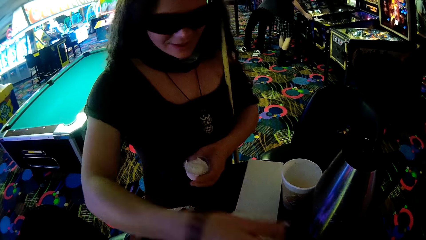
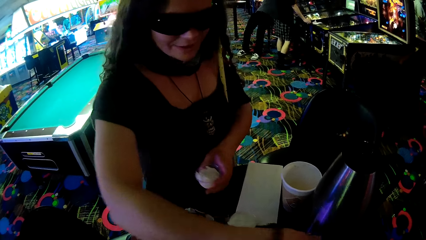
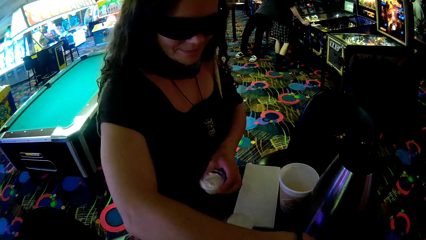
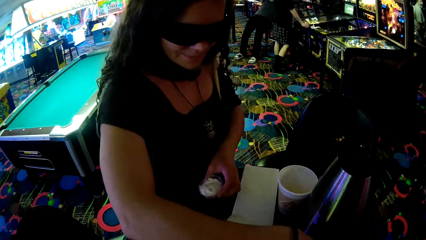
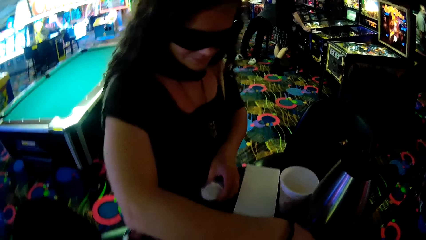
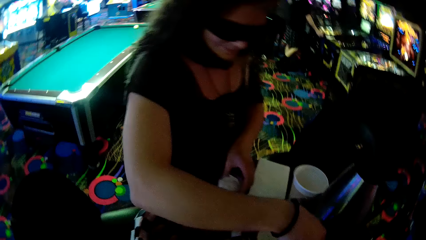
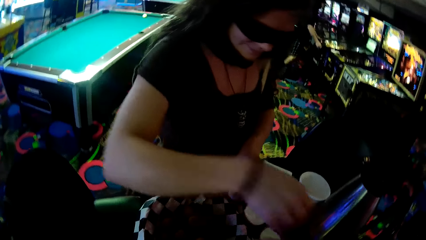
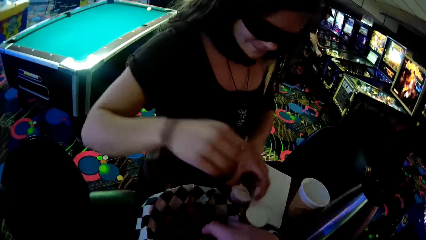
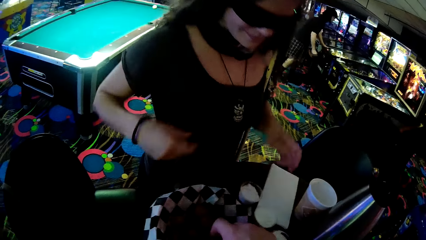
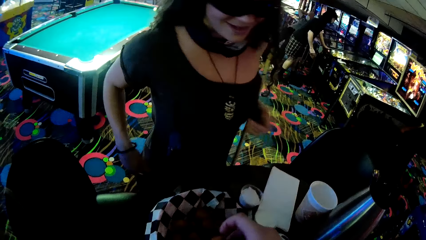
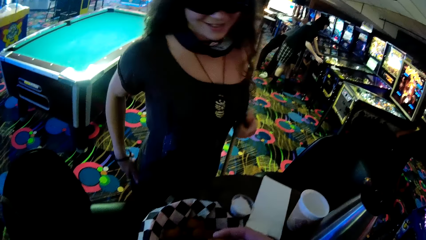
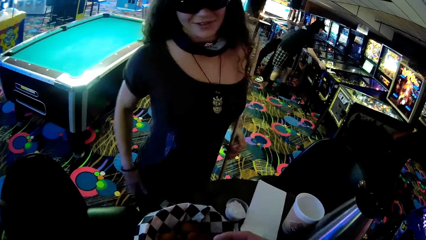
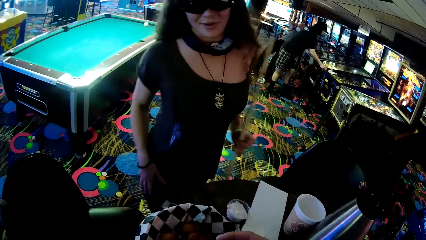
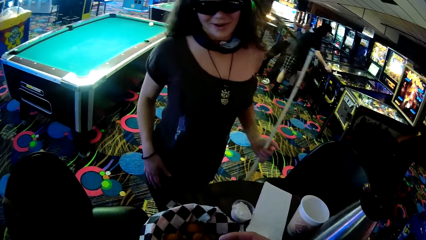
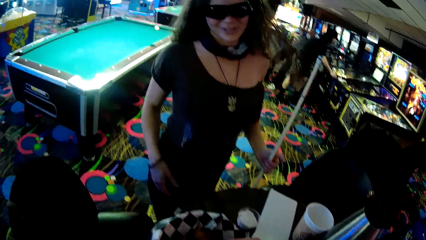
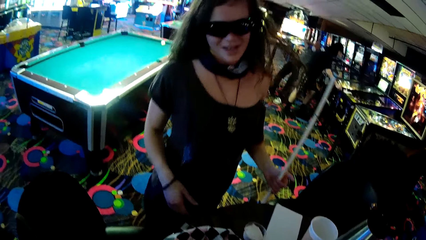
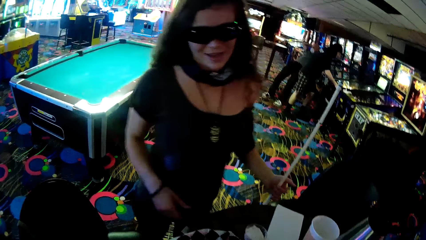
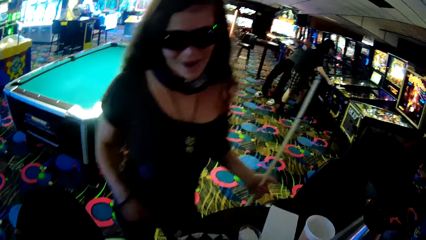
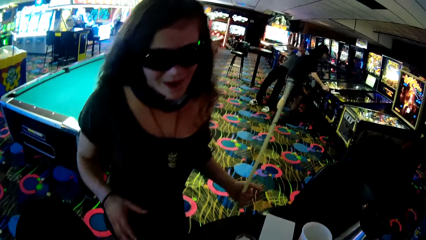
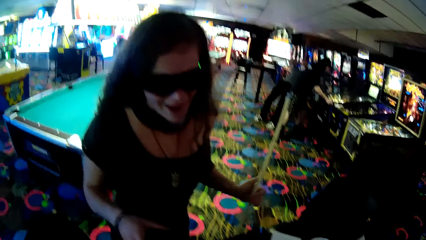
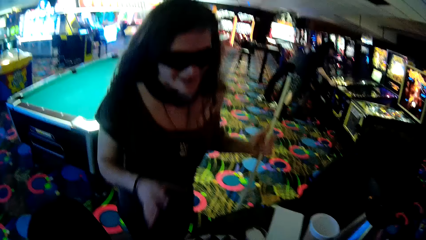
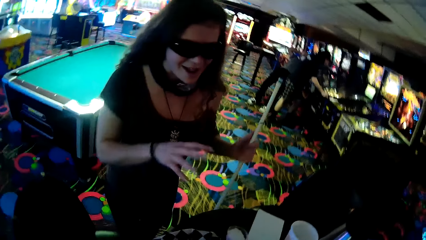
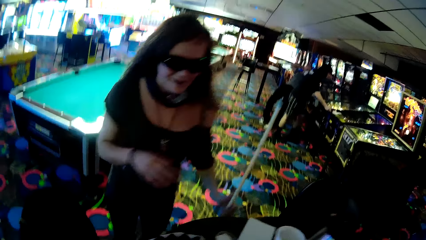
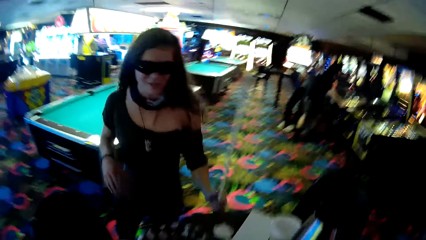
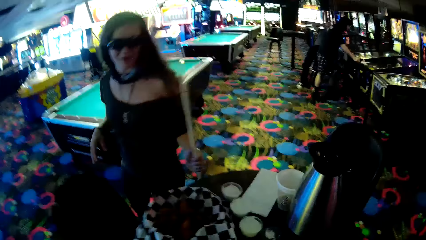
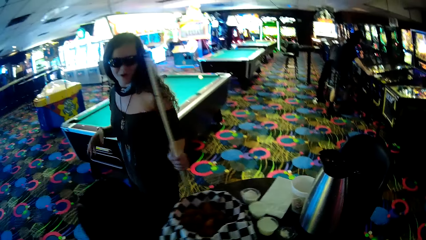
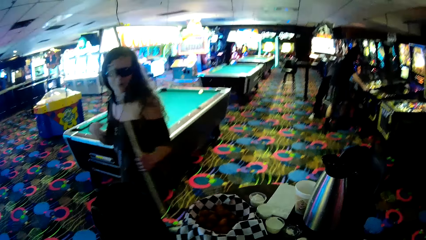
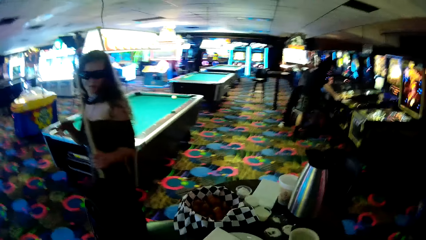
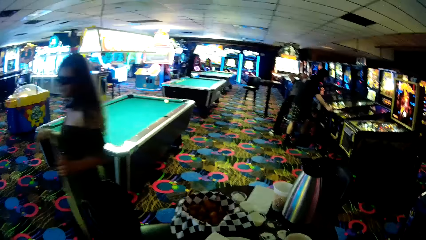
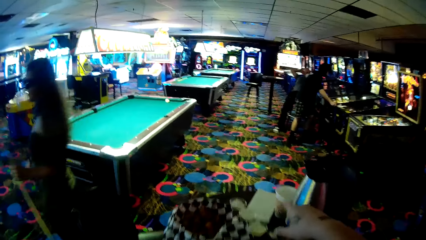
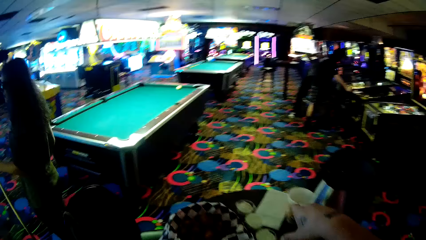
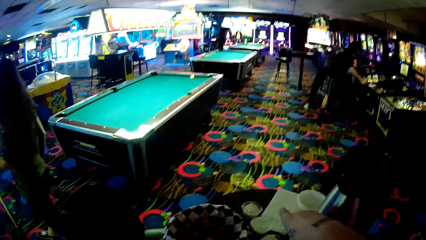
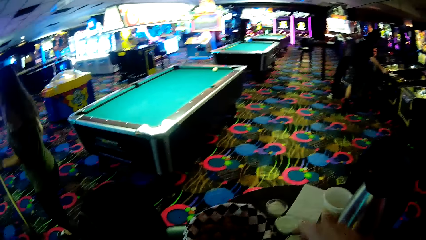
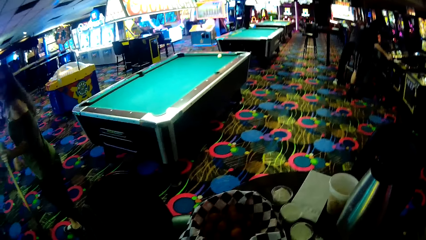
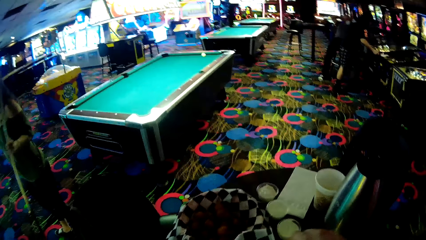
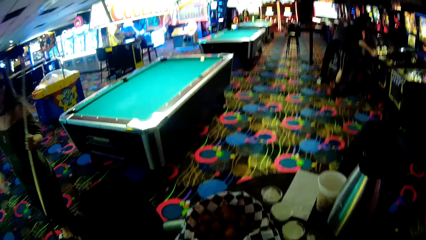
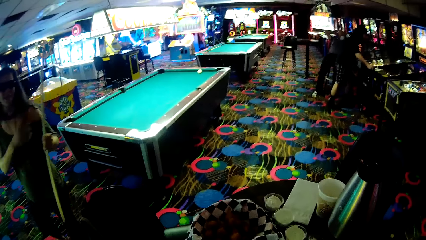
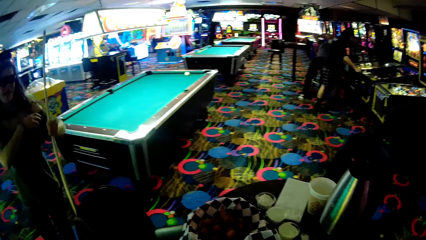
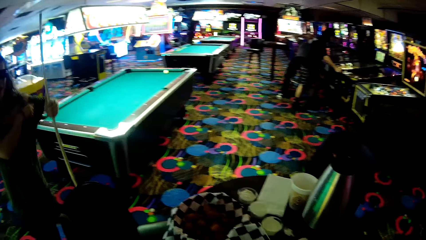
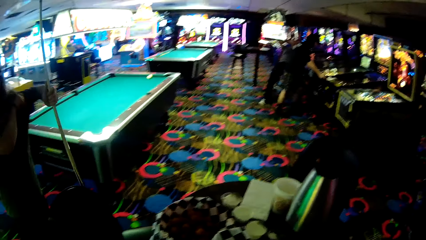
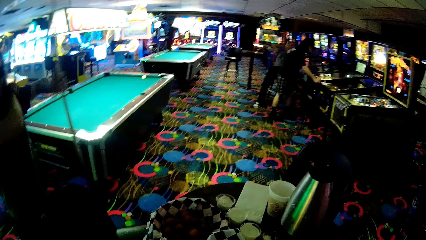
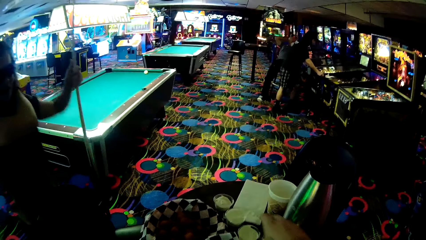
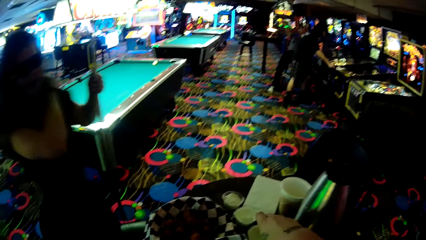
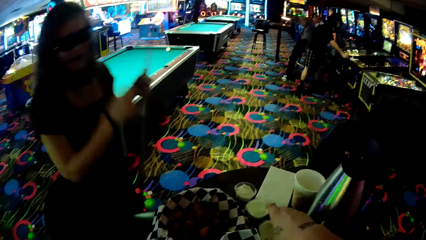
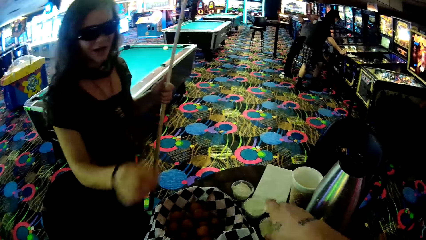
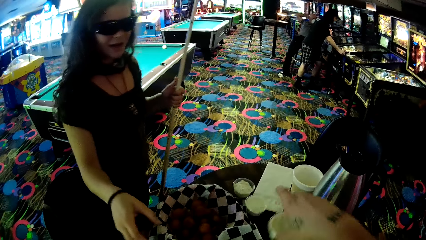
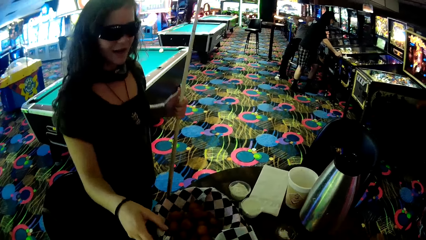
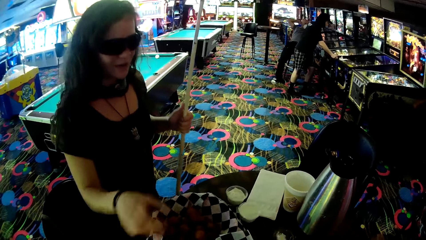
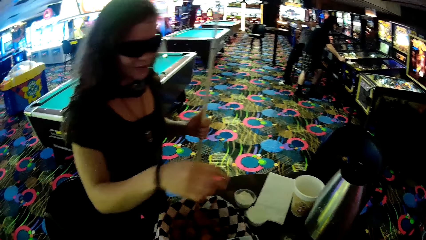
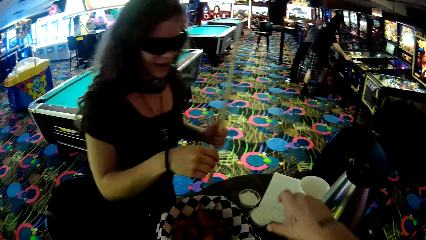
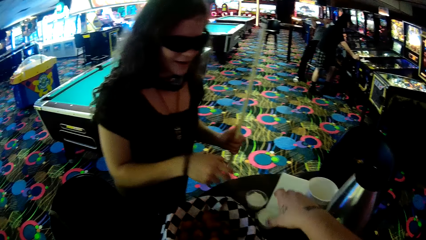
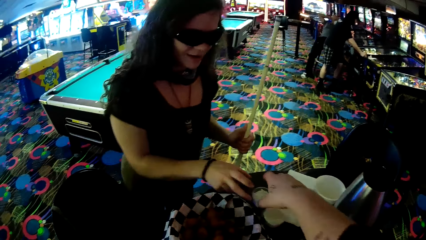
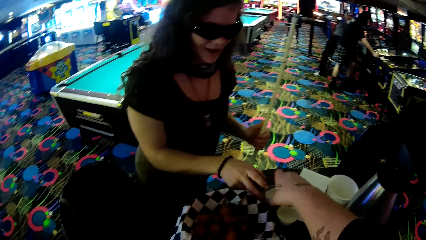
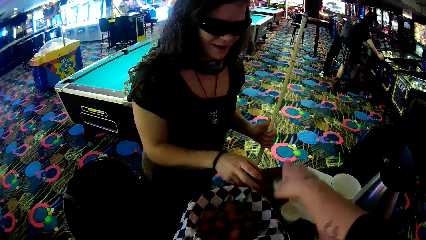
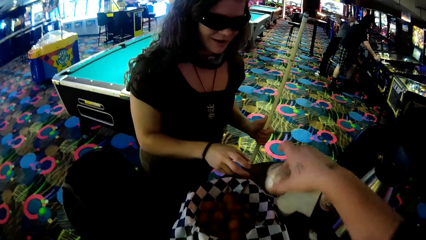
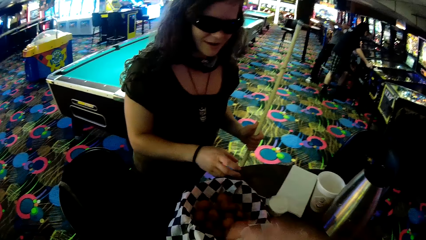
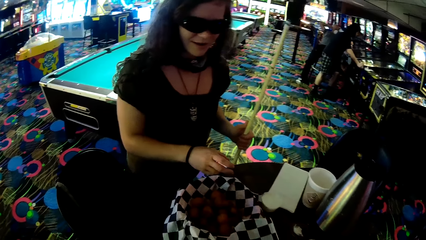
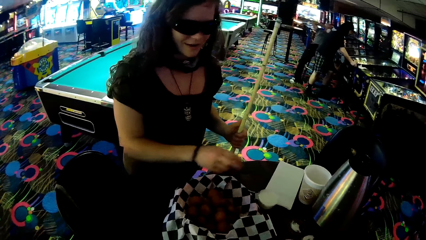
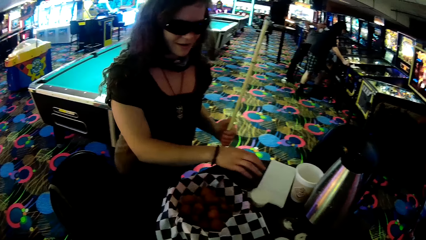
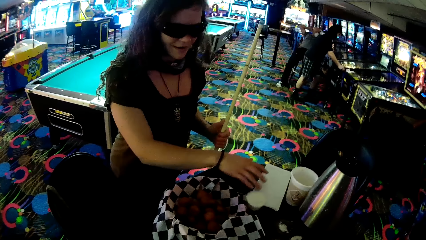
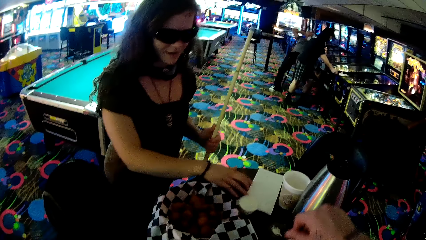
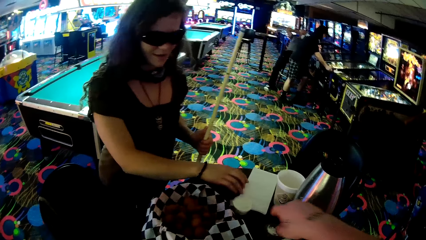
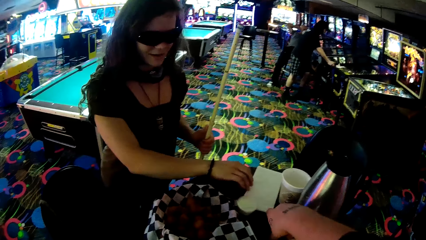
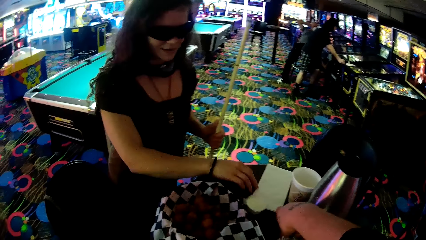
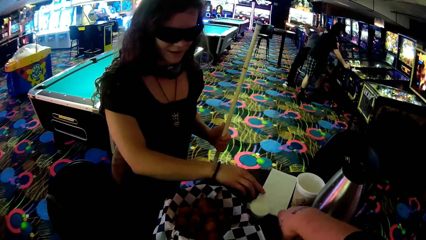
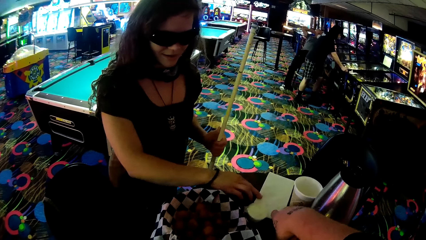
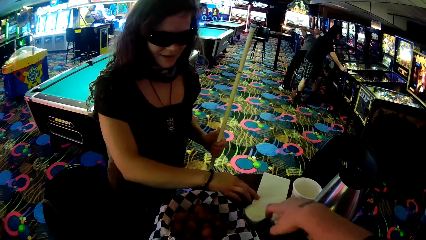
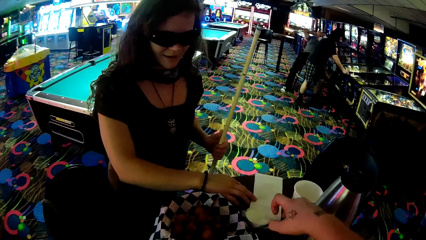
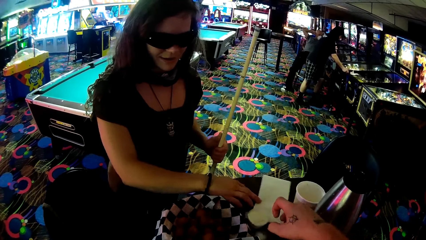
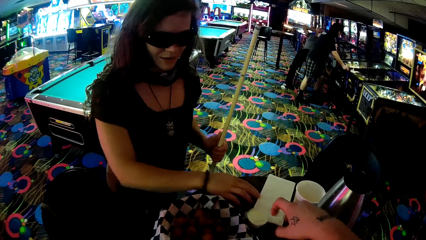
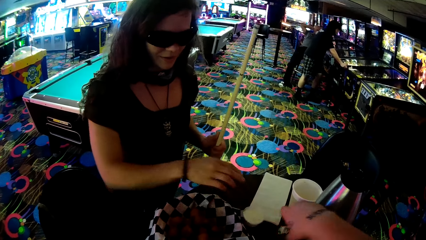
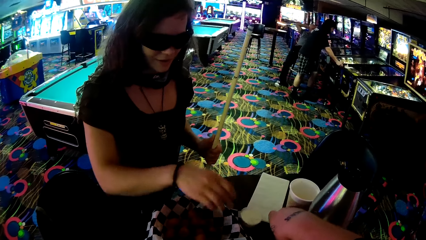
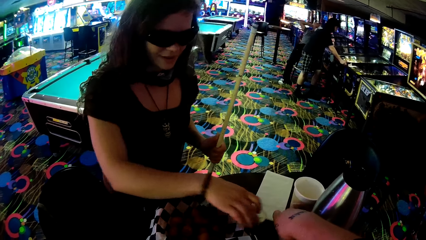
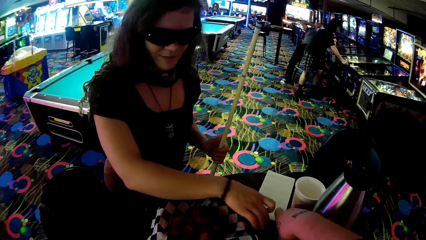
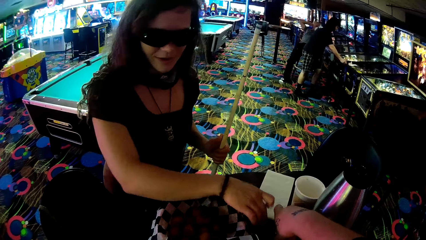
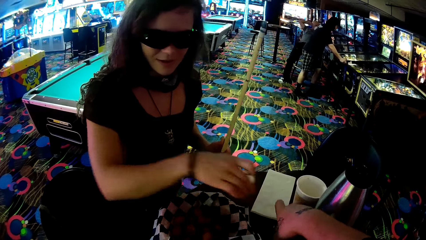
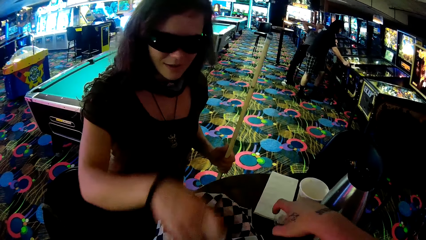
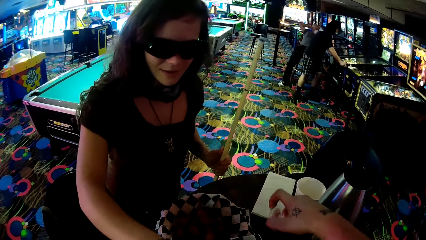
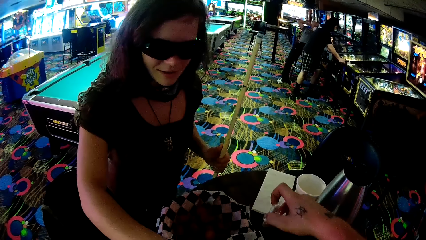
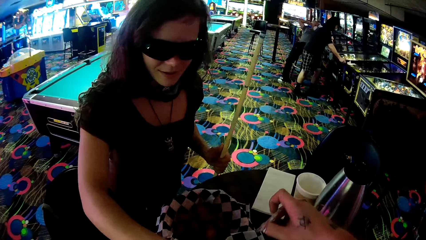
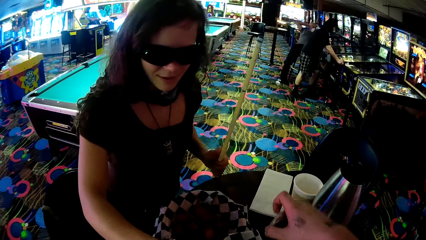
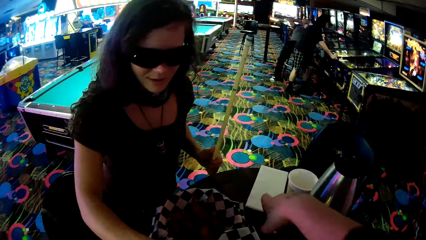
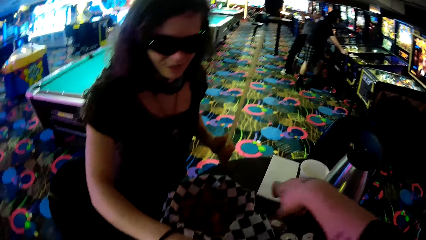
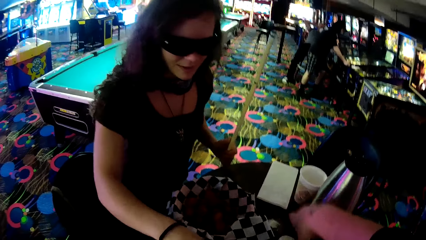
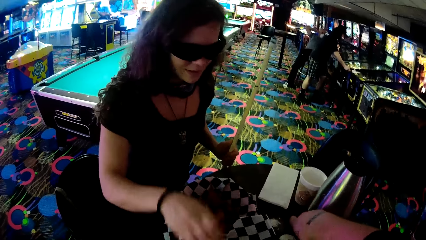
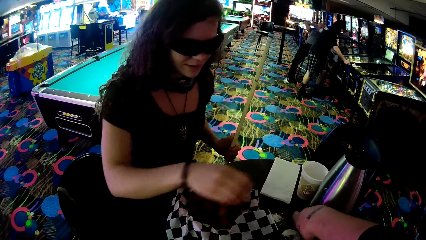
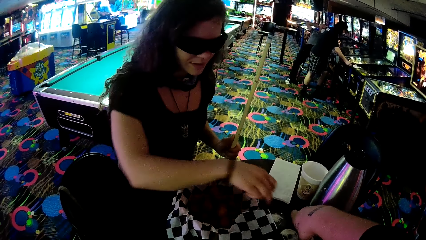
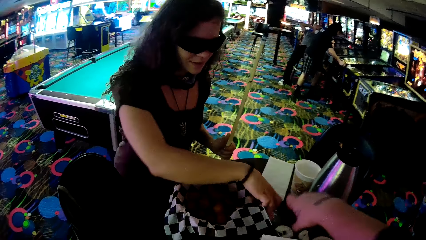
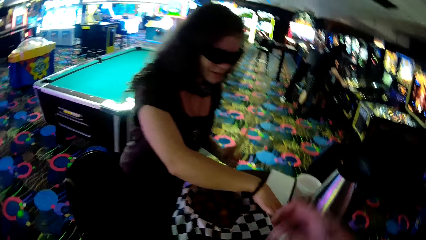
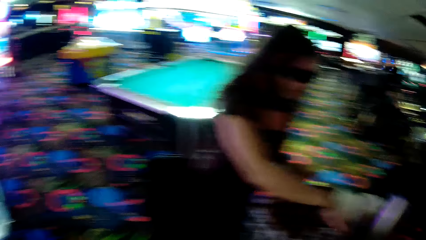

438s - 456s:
A lady puts down a lid on the table. The camera wearer picks snacks from a bowl. They pick up a tin from the table. The lady moves a pool stick on the floor. The lady walks around a casino. The camera wearer points at items on the table. The lady walks around the casino. The lady moves tins on the table. The camera wearer picks up a yoghurt can from the table. The lady moves a piece of paper on the table. The lady picks up the yoghurt can from the table. The camera wearer picks up the tin from the table and picks up the lid from the table.
